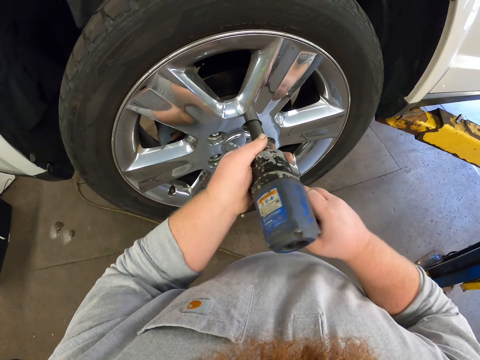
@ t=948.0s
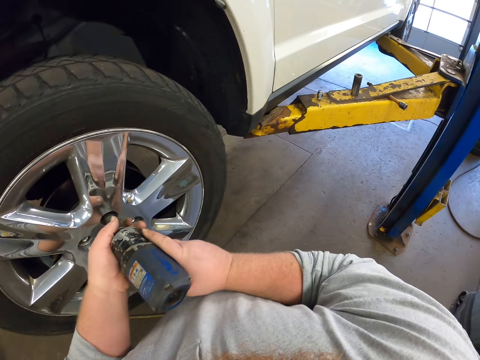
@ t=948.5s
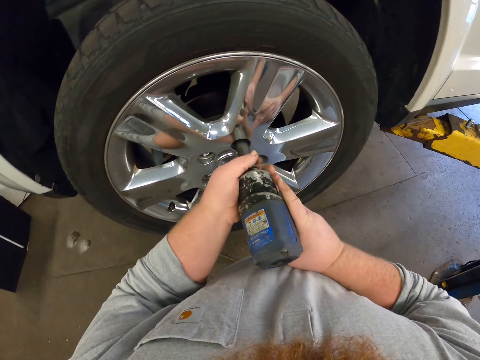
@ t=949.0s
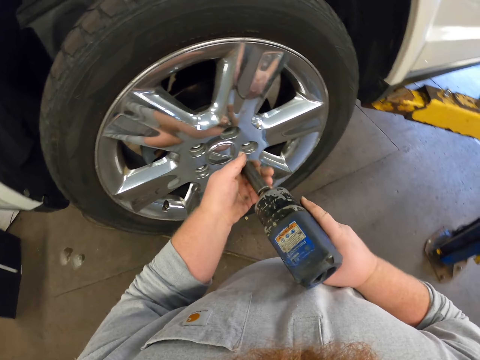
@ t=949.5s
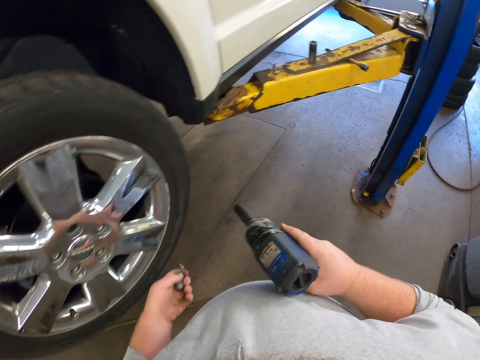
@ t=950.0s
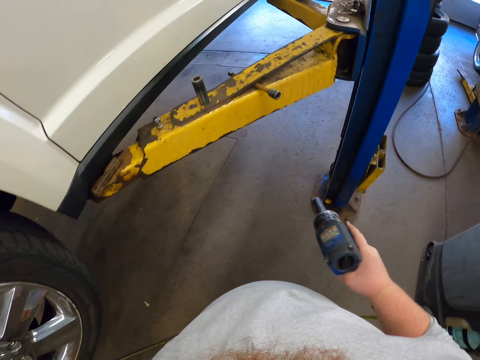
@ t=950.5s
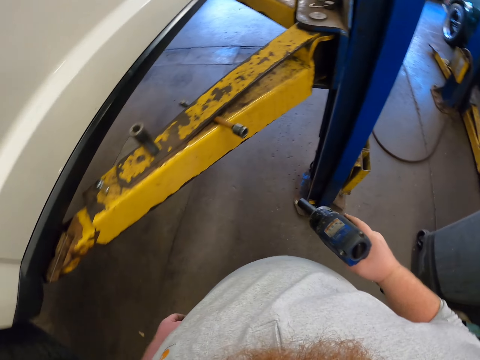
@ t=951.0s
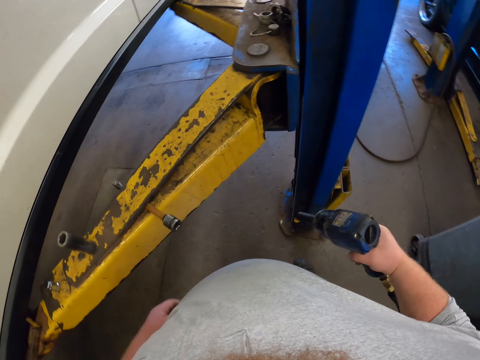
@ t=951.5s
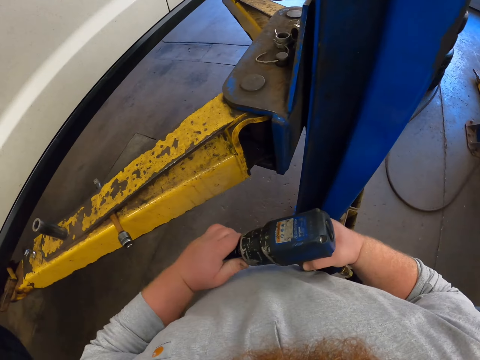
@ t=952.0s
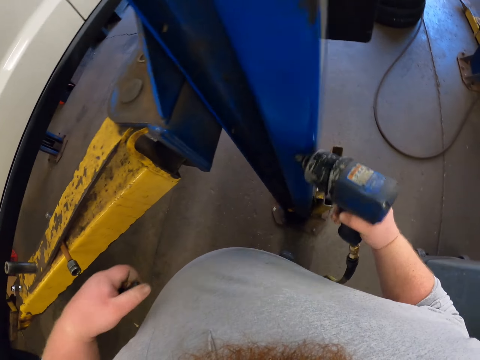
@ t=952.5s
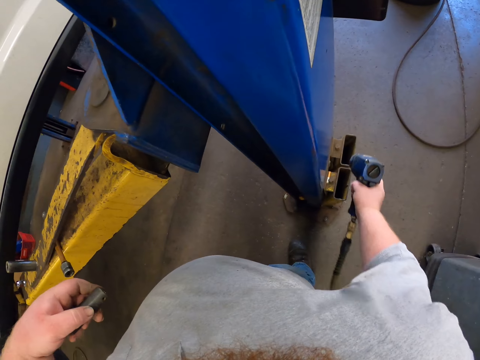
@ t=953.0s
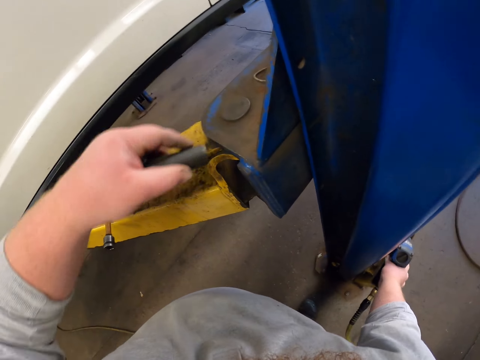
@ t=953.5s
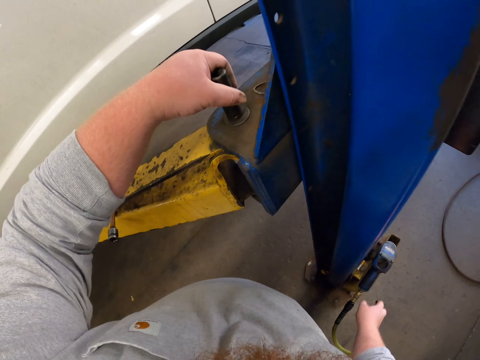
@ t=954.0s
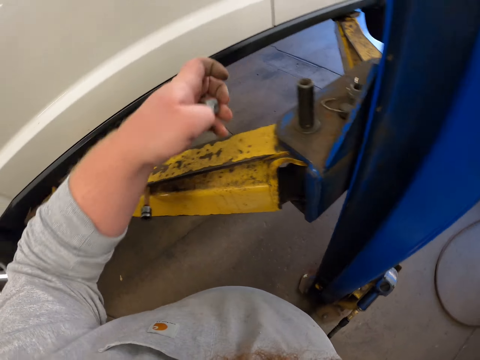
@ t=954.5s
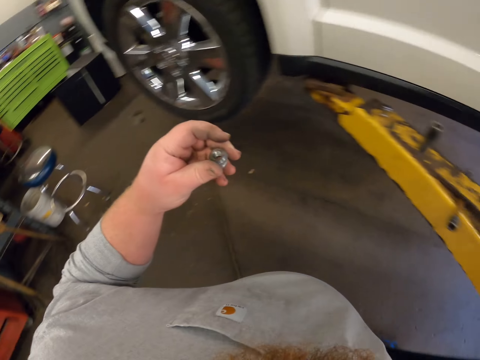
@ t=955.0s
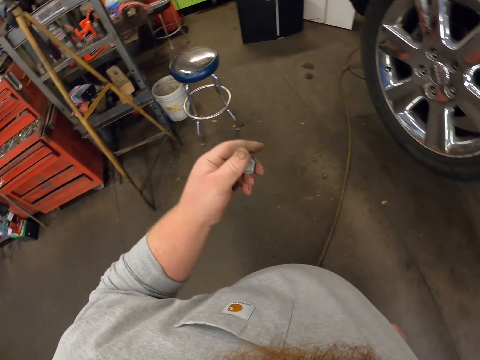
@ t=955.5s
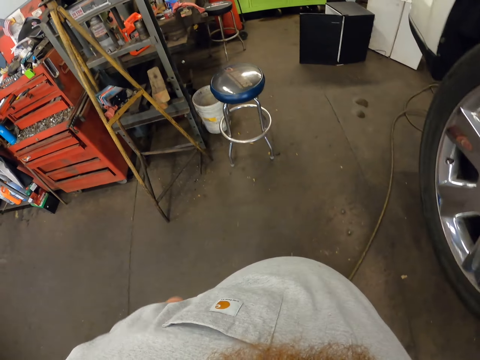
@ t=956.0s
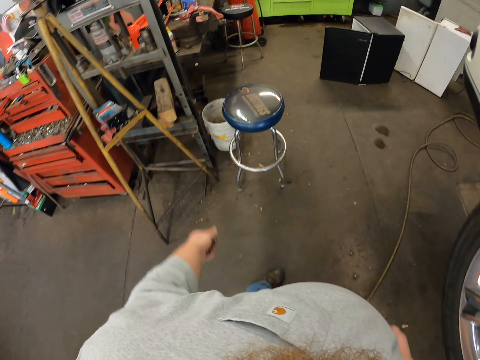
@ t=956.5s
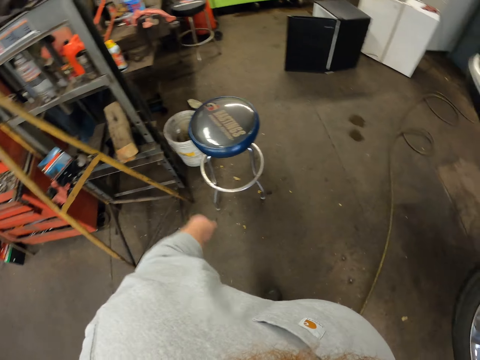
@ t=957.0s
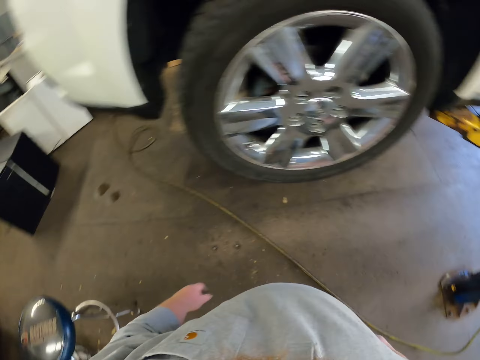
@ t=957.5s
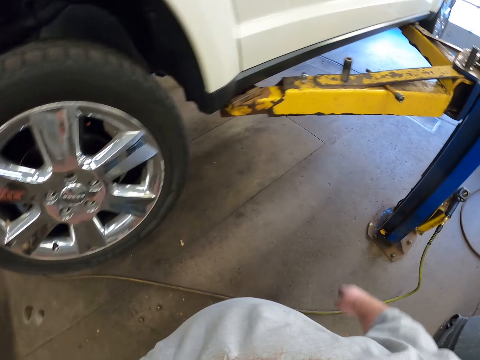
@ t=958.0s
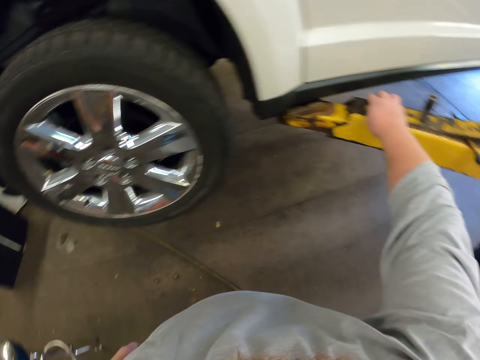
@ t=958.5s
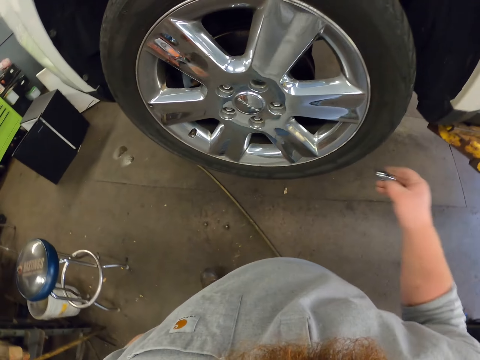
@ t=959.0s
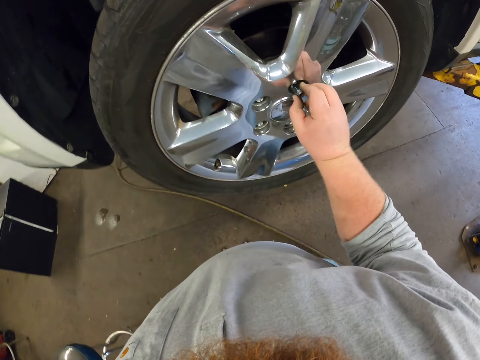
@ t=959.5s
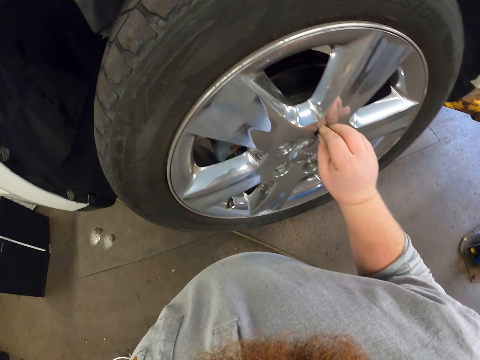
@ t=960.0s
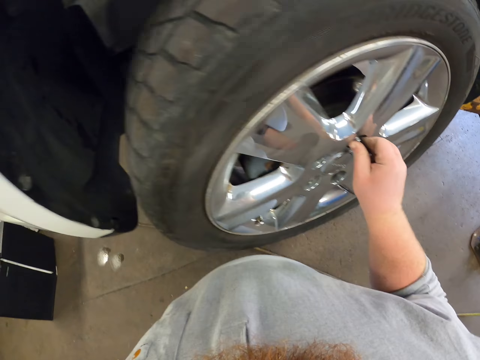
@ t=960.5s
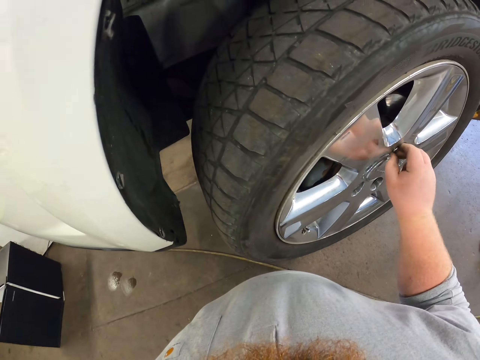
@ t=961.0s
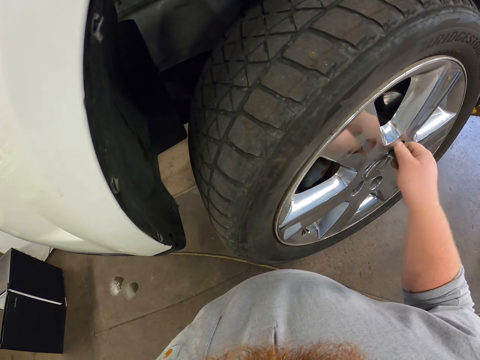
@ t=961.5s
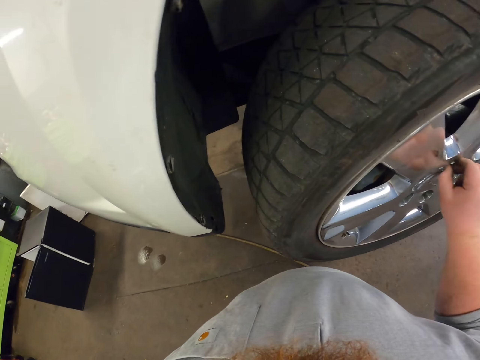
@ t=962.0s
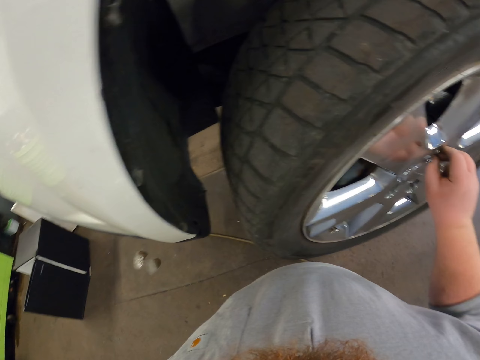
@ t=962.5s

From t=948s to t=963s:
The camera wearer removes the lug nut from the rim. He places the lug in his left hand. He moves towards the lifting platform. He removes the socket from the drill. He places the drill back in its original position. He places the socket on the lifting platform. He moves towards the stool. He throws the lug in the bucket. He moves around. He picks up the lug. He places the lug in the rim.

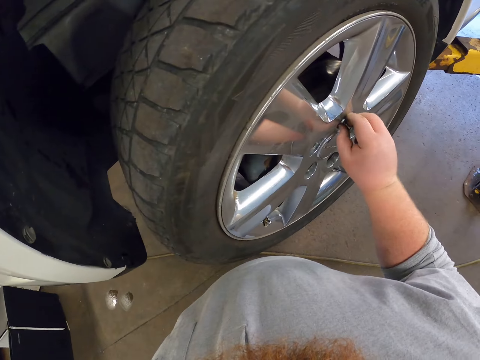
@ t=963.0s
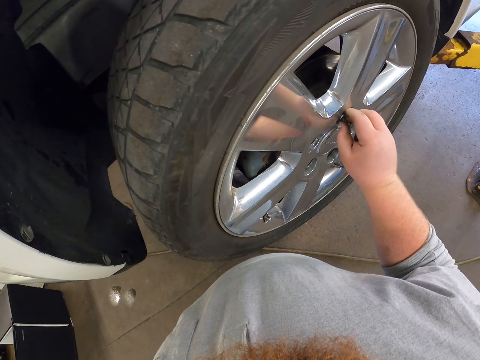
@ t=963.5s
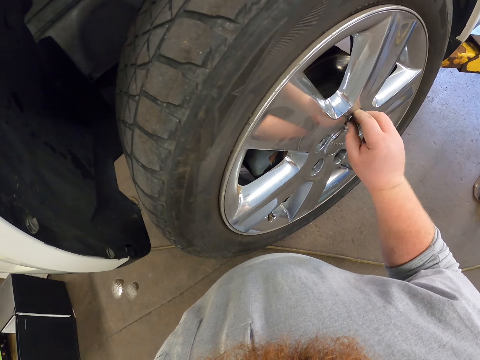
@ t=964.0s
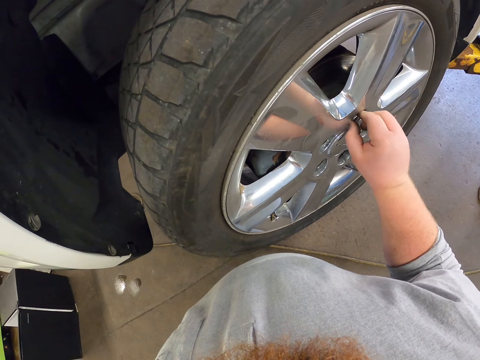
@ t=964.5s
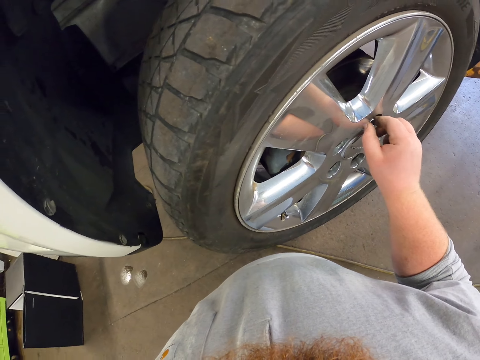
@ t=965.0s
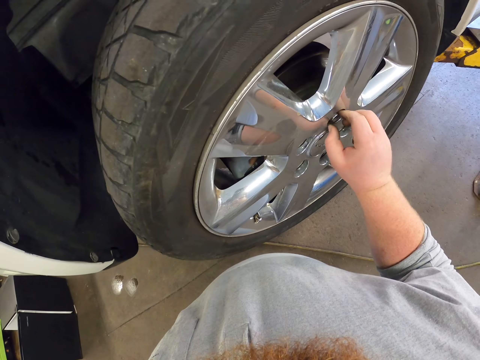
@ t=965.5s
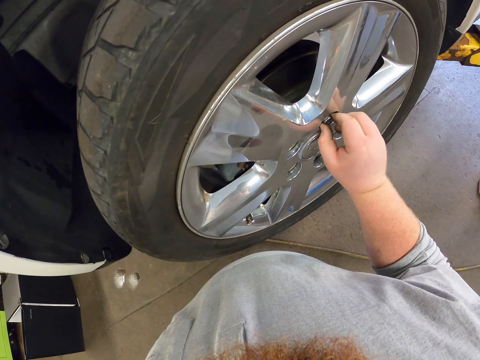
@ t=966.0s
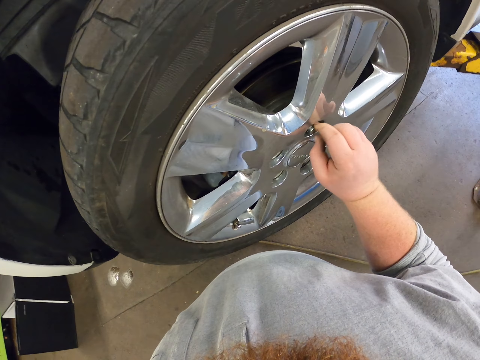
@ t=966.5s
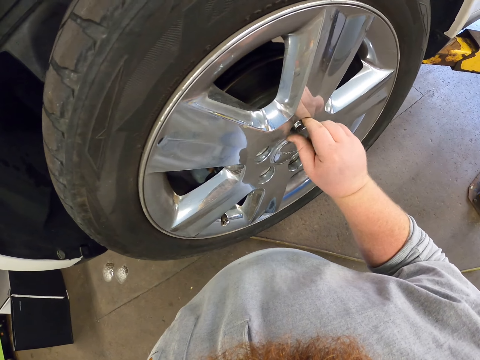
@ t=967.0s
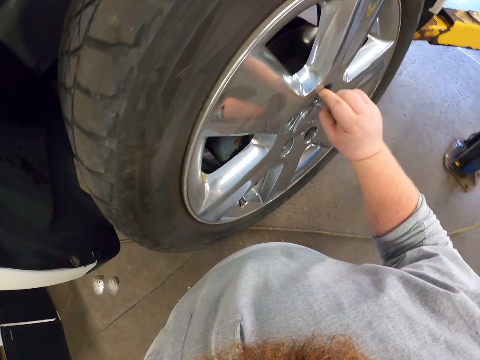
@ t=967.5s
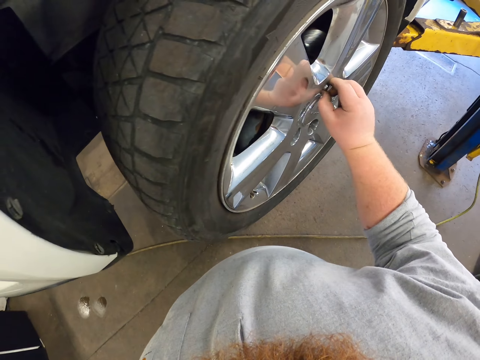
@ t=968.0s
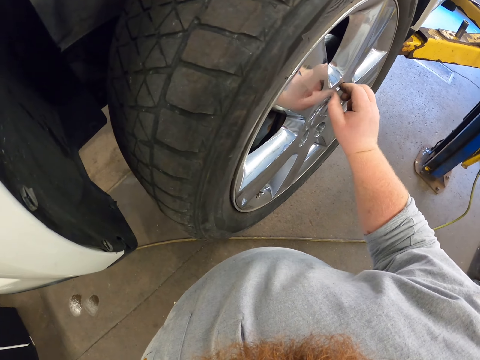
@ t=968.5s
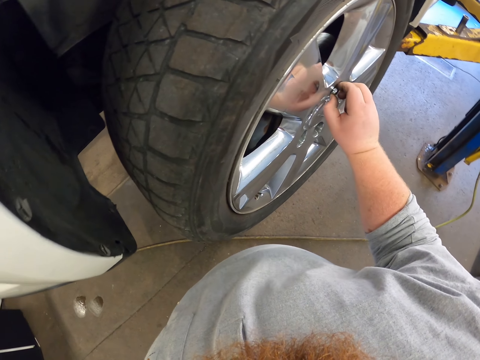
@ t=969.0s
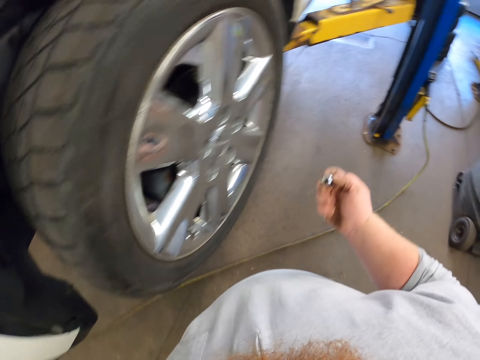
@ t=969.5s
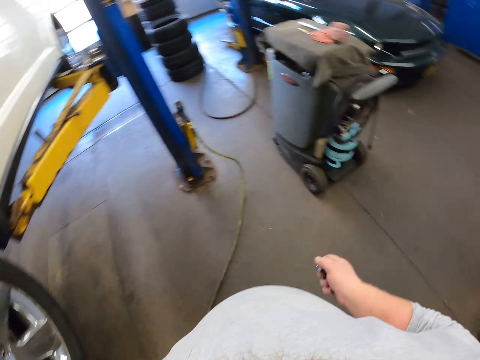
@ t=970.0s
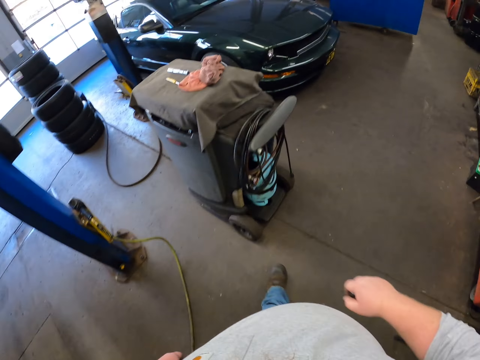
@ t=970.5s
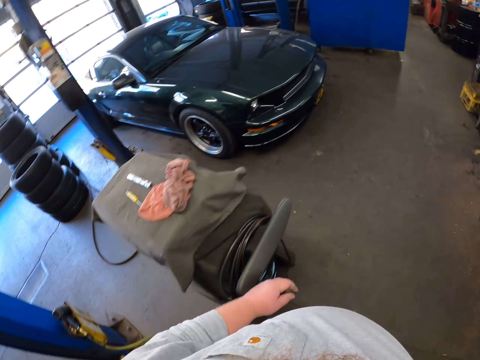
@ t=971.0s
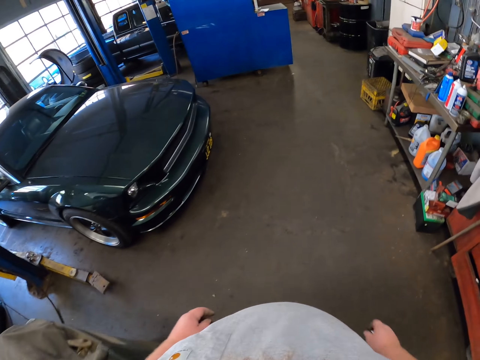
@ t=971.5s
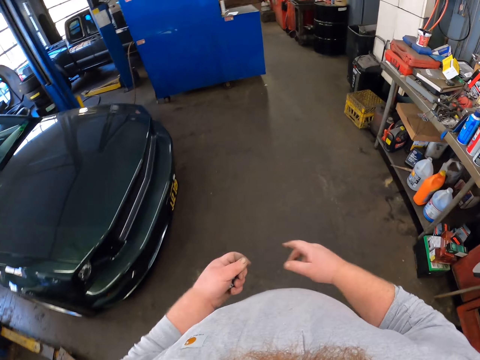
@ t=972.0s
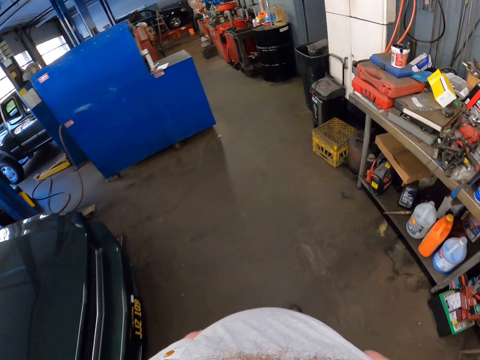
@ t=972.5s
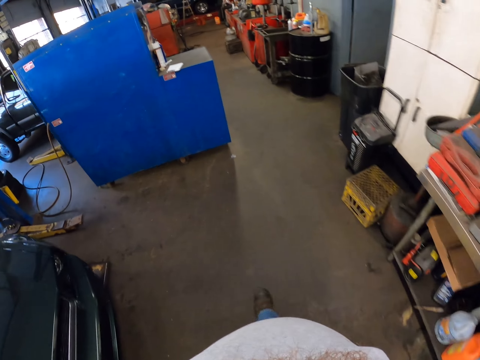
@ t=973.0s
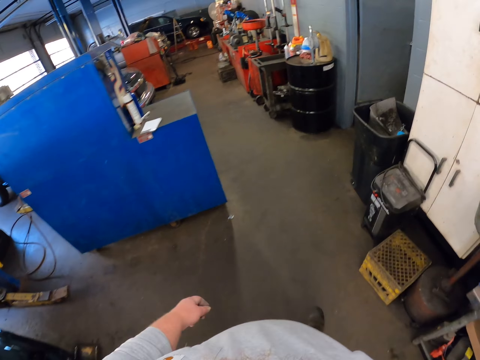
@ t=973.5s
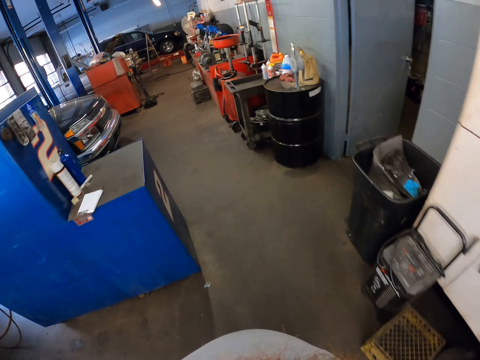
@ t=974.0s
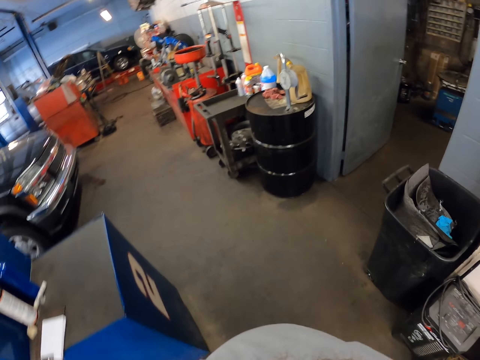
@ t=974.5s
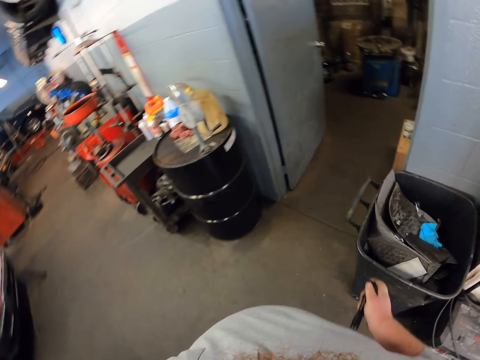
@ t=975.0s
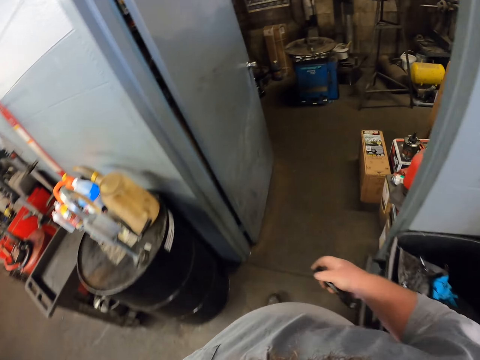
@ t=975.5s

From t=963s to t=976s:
The camera wearer removes the lug from the rim. He walks towards the storage. He throws the lug in his left hand. He walks towards the storage.
